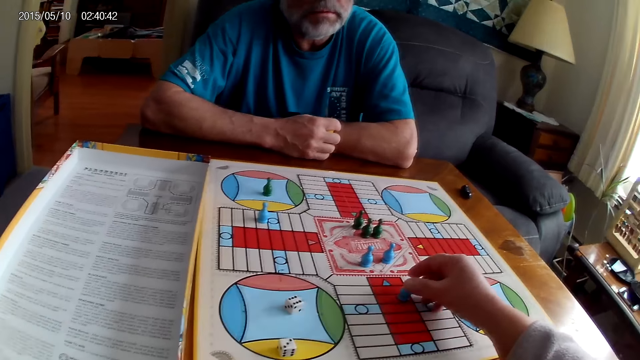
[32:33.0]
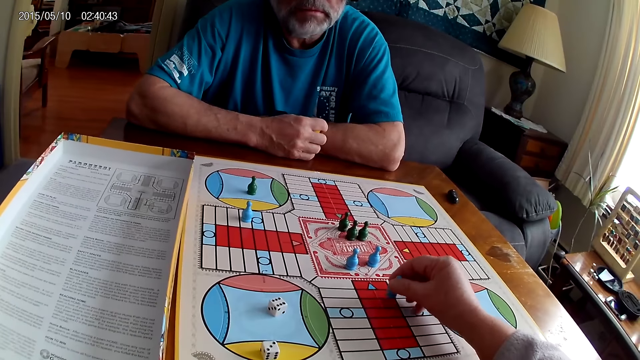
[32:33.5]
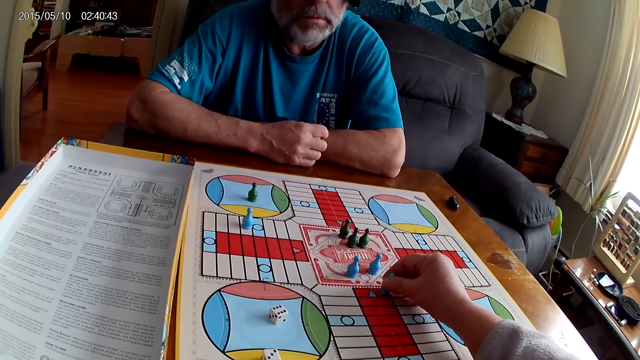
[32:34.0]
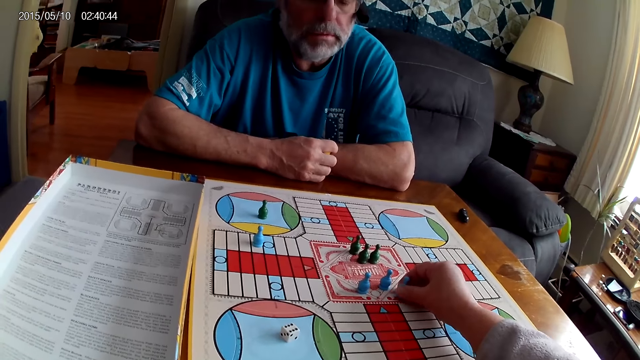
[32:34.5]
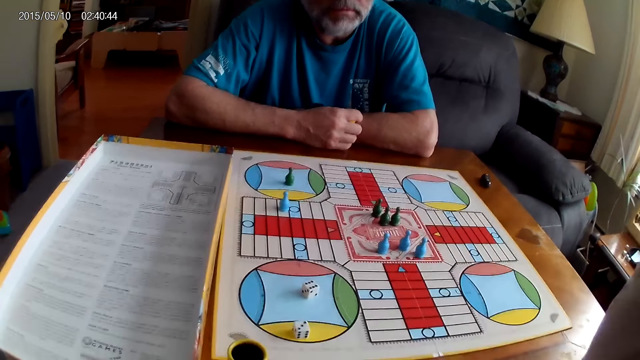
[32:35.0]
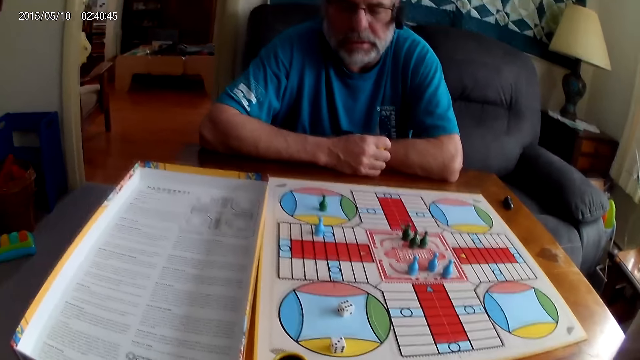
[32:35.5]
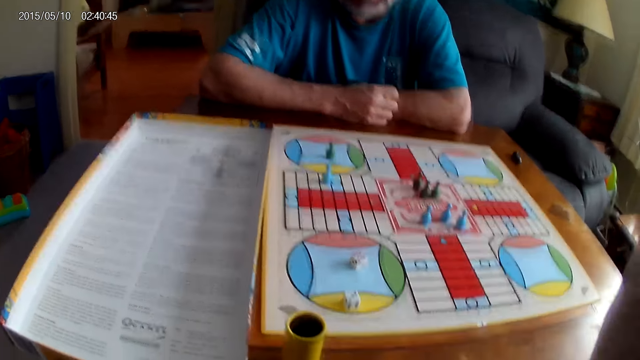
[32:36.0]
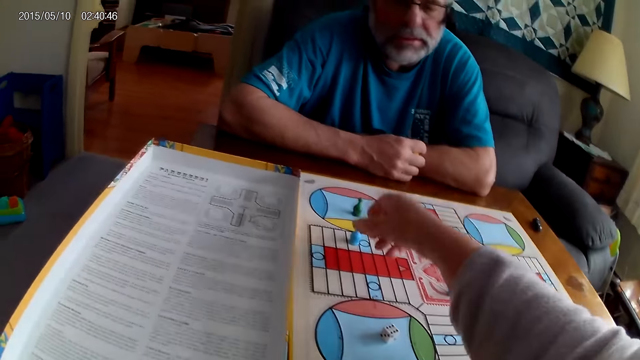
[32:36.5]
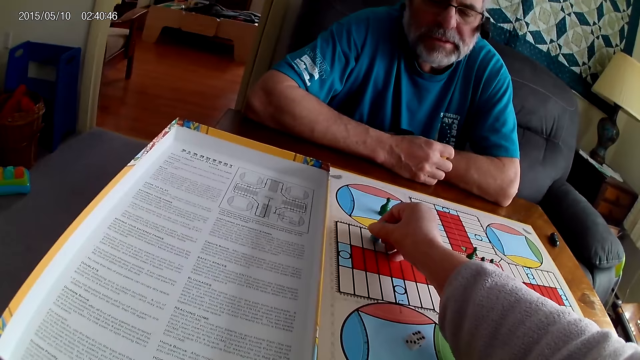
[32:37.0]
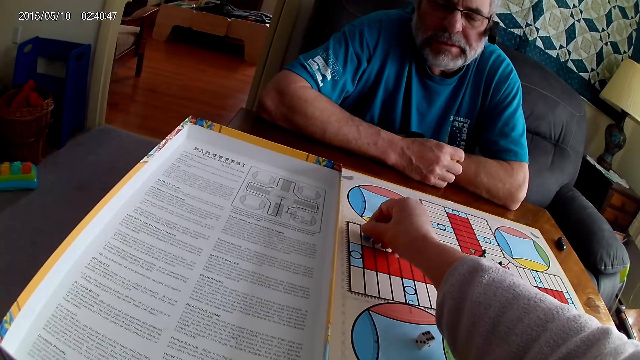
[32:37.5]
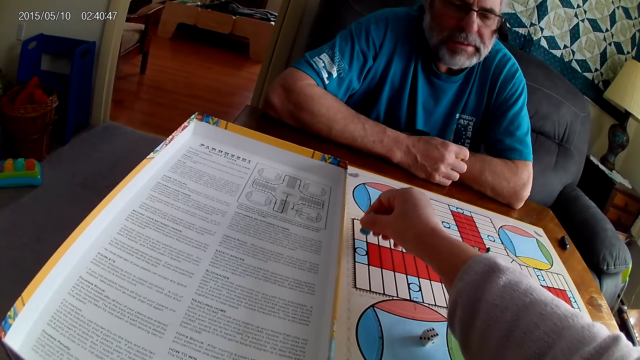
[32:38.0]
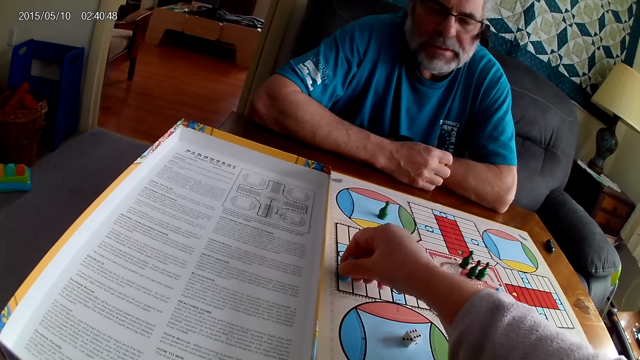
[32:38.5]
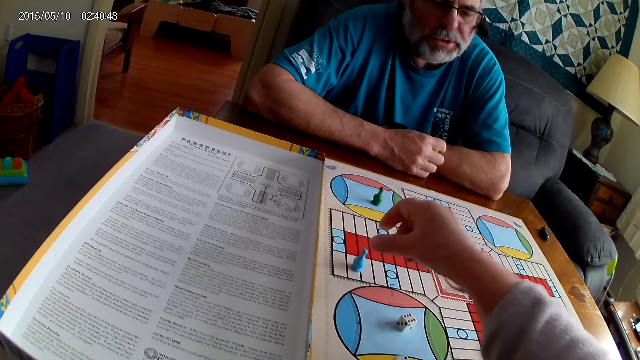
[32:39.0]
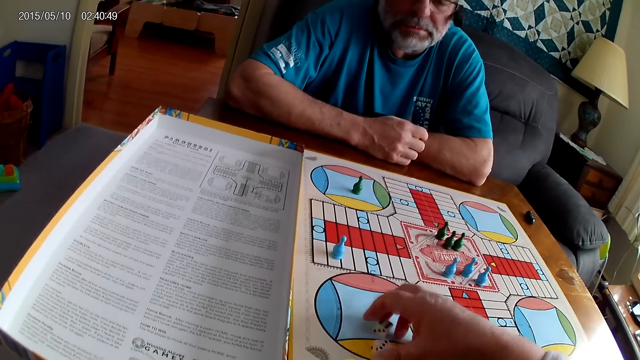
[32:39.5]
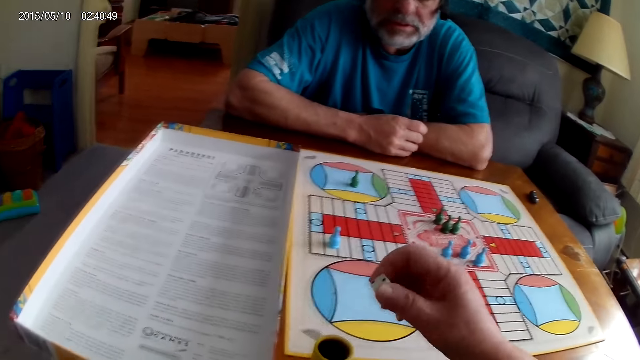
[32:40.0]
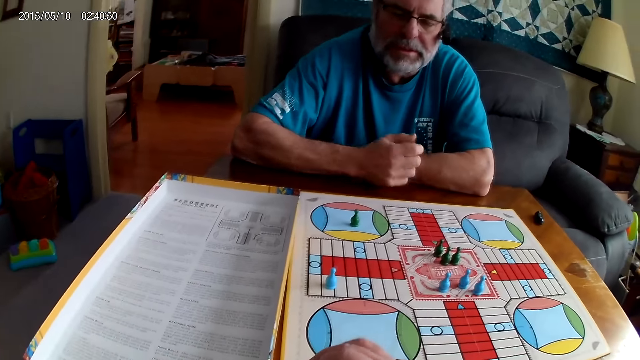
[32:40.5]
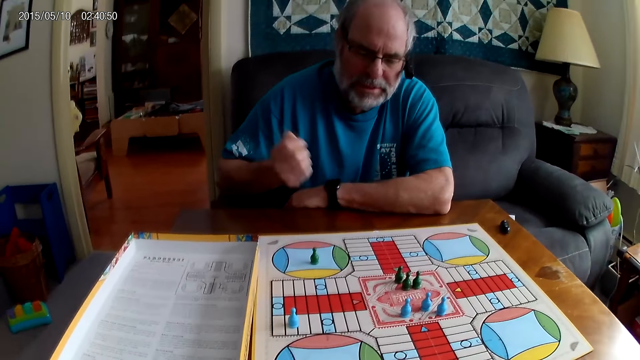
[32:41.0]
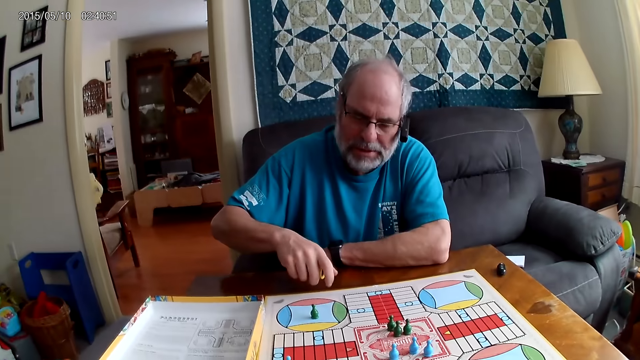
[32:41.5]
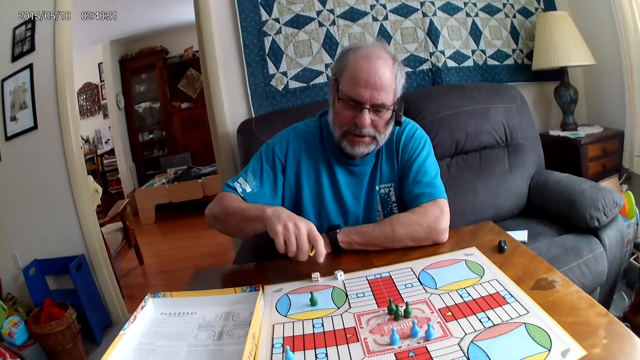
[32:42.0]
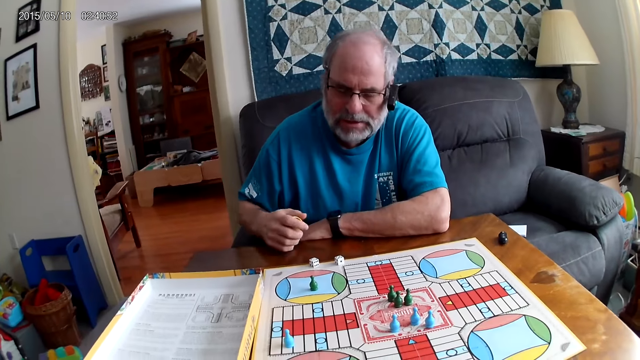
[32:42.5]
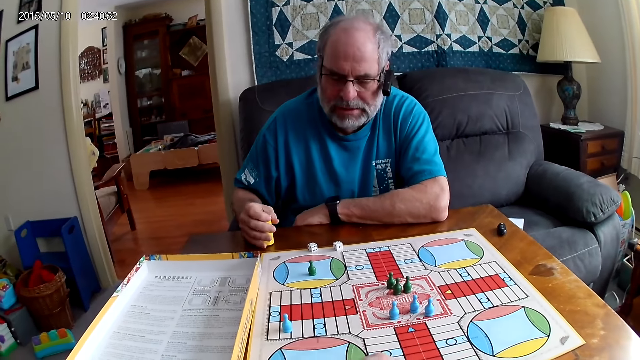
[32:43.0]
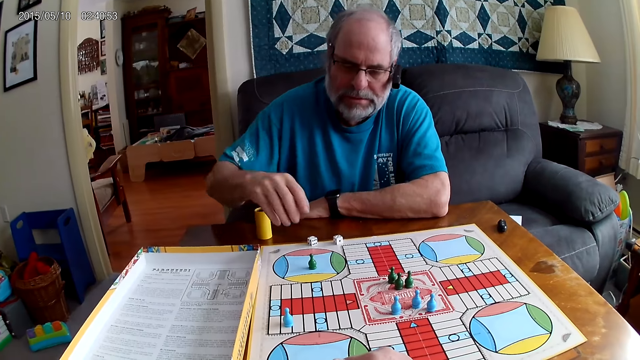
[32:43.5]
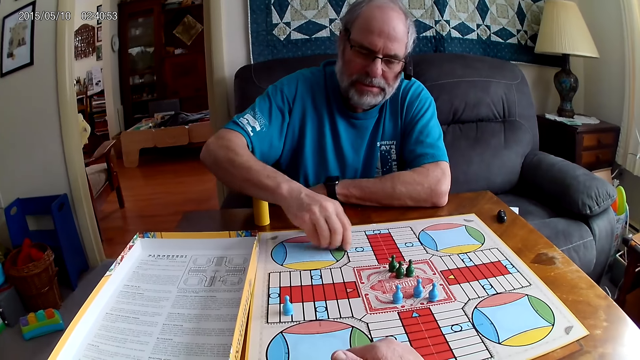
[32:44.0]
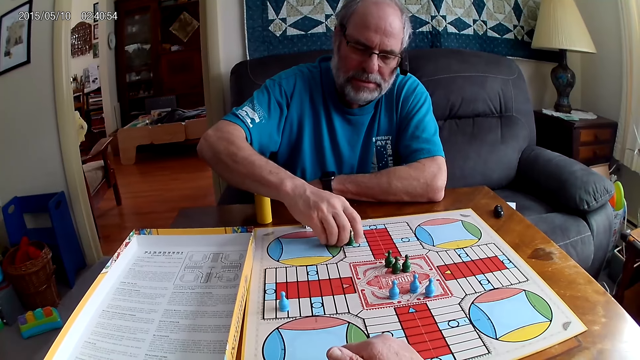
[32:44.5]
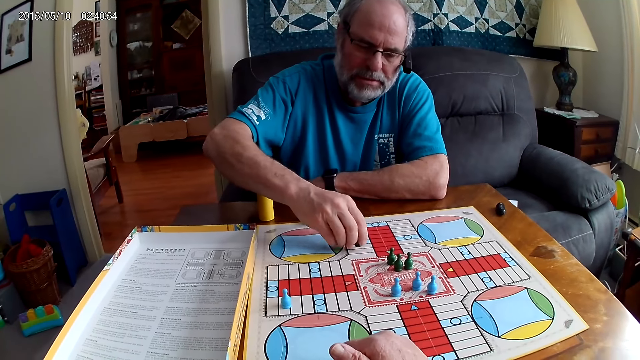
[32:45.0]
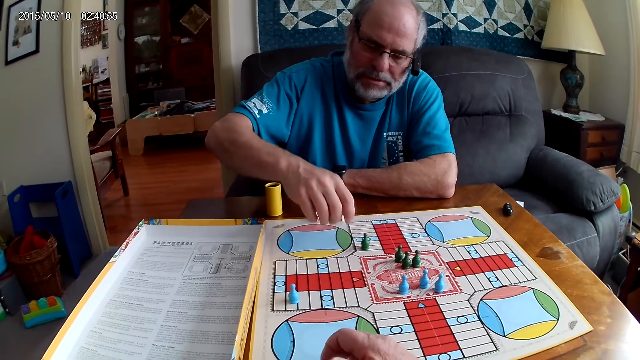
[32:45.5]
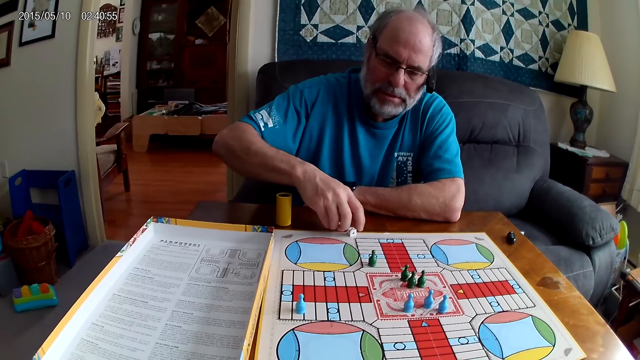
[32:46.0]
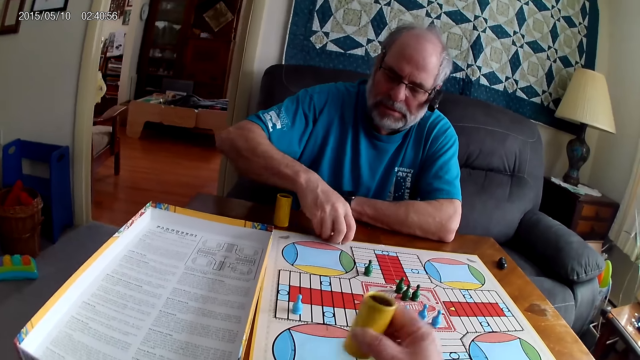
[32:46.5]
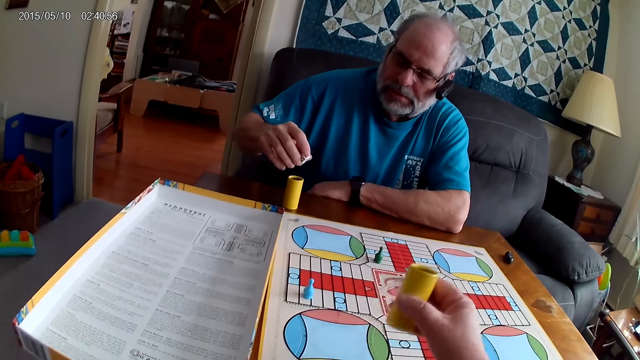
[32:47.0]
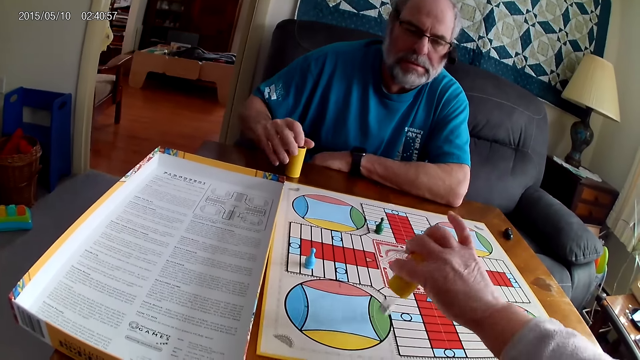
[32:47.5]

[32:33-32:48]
The camera wearer moves a blue pawn through some cells on the Ludo board with her right hand. She itches her head with her right hand. A man speaks. The camera wearer moves another blue pawn through some cells on the Ludo board with her right hand. The man converses with the camera wearer. The camera wearer picks up the dice on the Ludo board with her right hand and puts the dice in the dice cup. The man shuffles the dice in a container with his right hand, pours the dice in the container on the table with his right hand, lays the dice cup aside, moves a green pawn through some cells on the Ludo board with his right hand, and picks up the dice on the table with his right hand. The camera wearer shuffles the dice in the container with her right hand. The man puts the dice in the container with his right hand. The camera wearer pours the dice in the container on the Ludo board with her right hand.

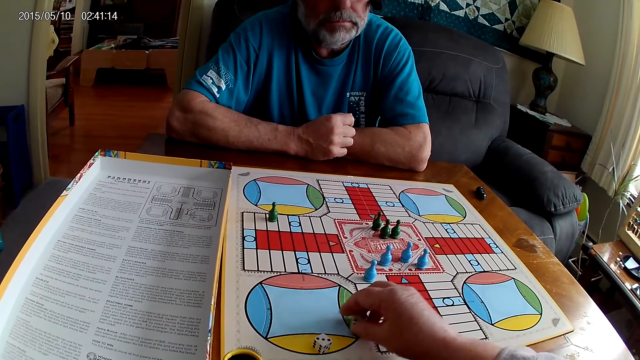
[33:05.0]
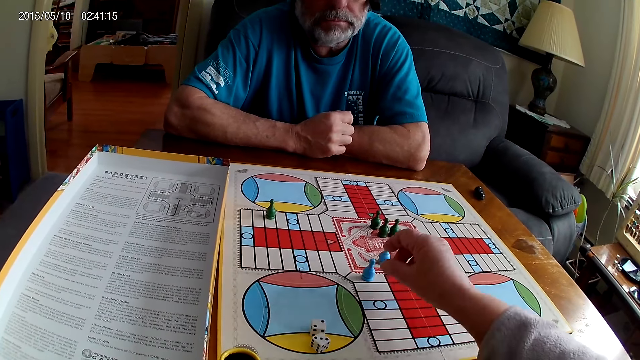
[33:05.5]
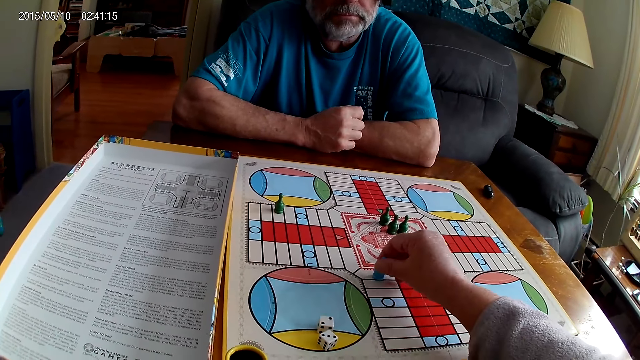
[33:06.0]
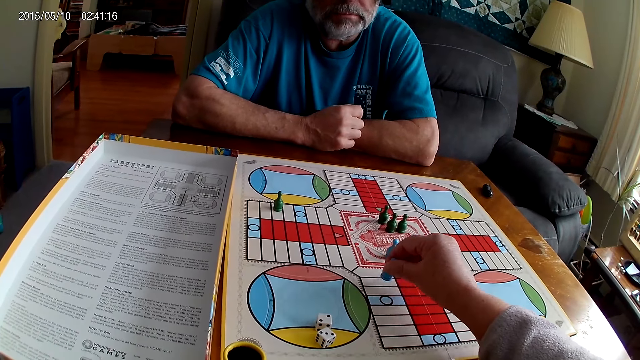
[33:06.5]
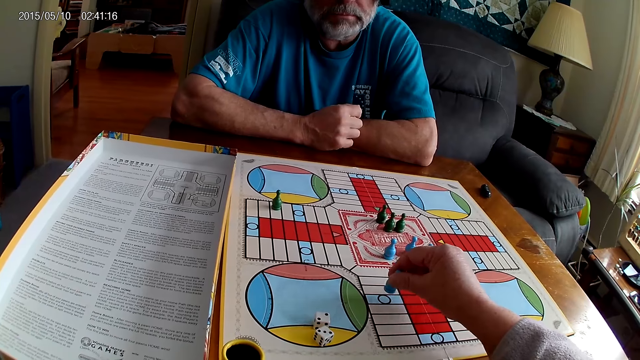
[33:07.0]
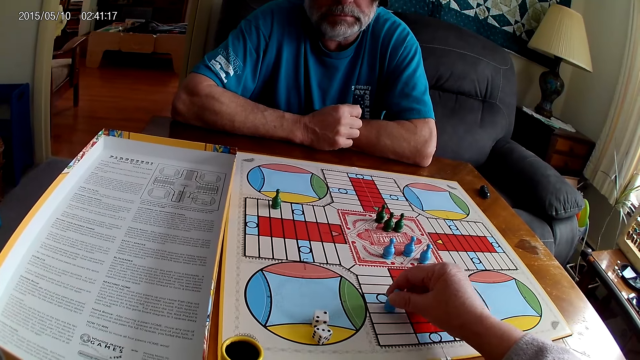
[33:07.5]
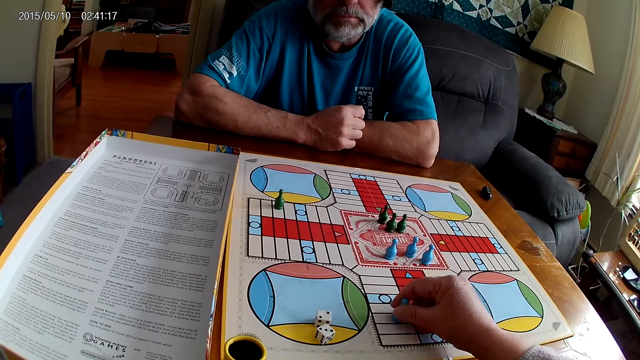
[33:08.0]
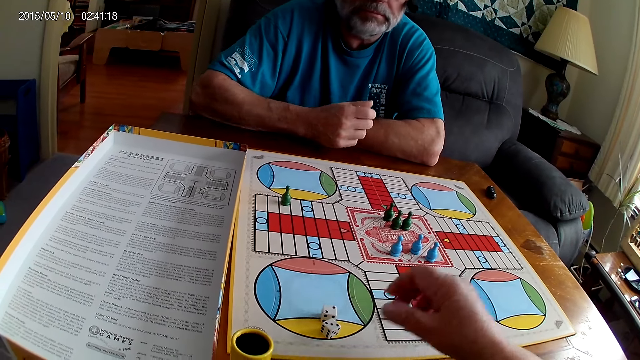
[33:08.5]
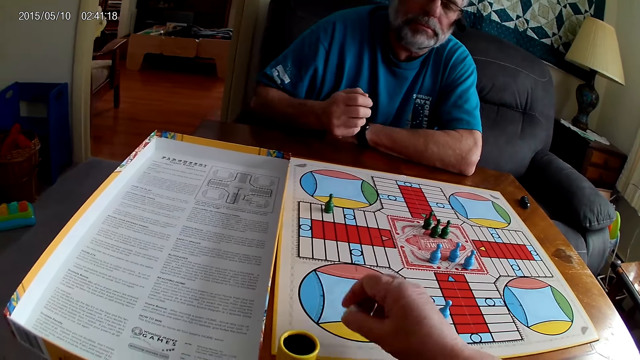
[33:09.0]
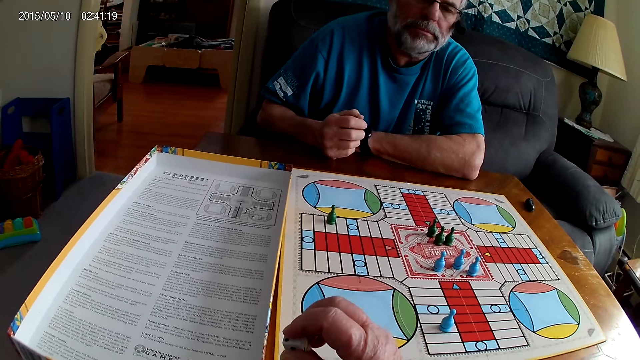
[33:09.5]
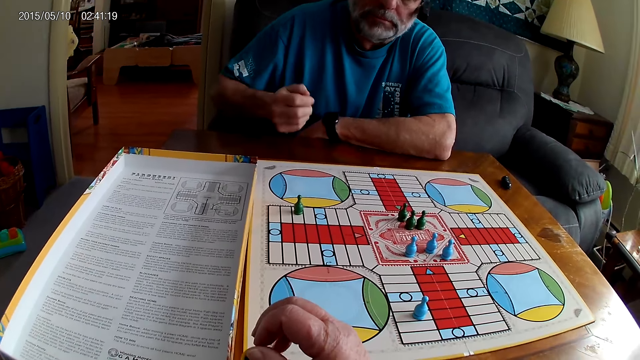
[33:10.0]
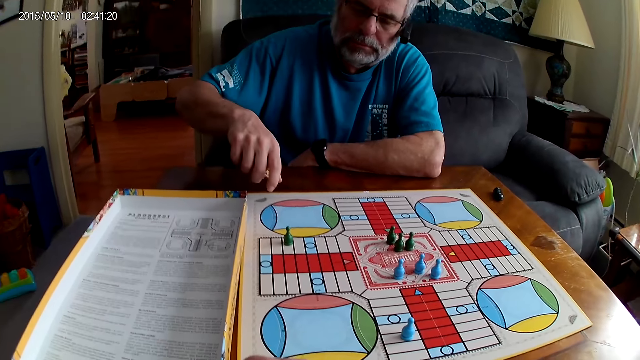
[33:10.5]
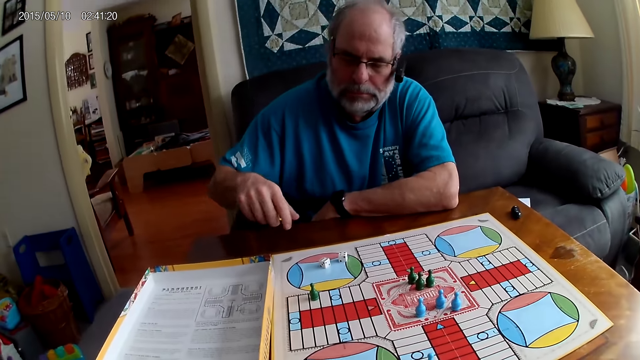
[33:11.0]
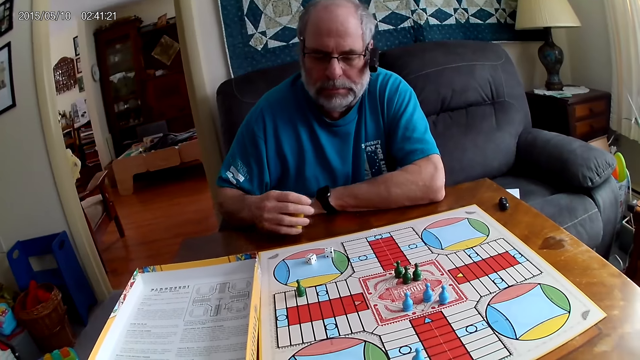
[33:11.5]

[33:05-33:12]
The camera wearer adjusts the dice in the Ludo board with her right hand. She moves a blue pawn through some cells on the Ludo board with her right hand. She picks up the dice on the Ludo board with her right hand. She puts the dice in the container with her right hand. A man shuffles the dice in the container with his right hand and pours the dice in the container on the table with his right hand.
